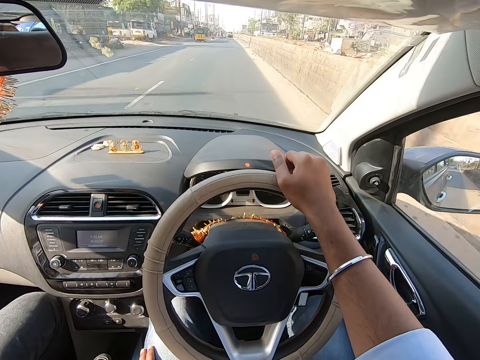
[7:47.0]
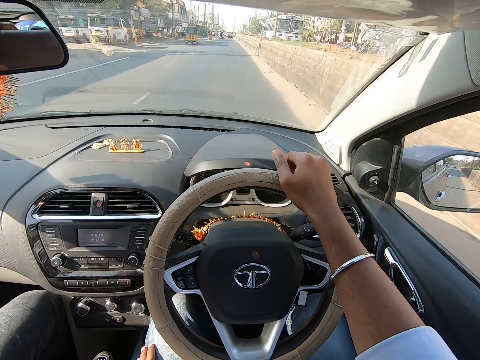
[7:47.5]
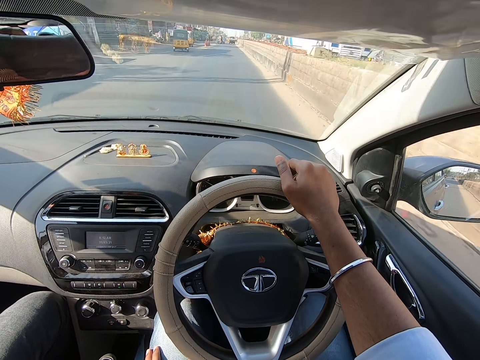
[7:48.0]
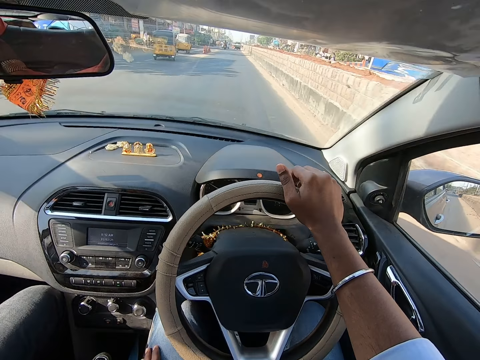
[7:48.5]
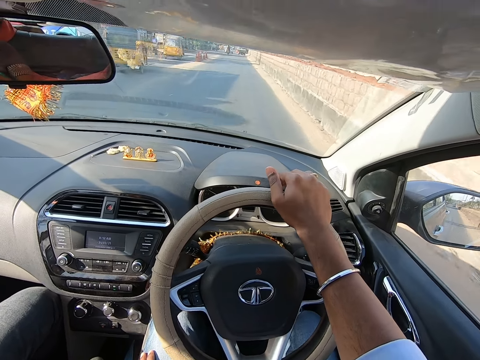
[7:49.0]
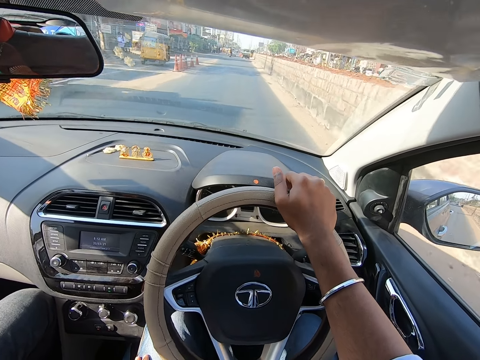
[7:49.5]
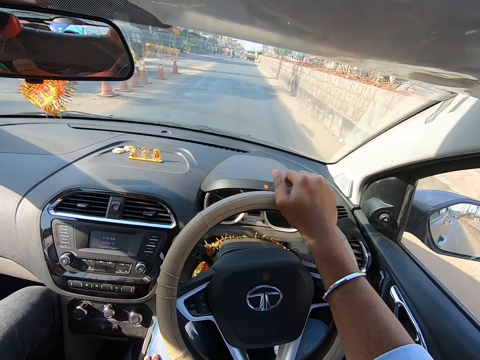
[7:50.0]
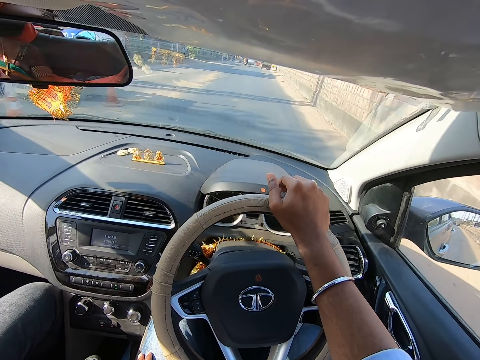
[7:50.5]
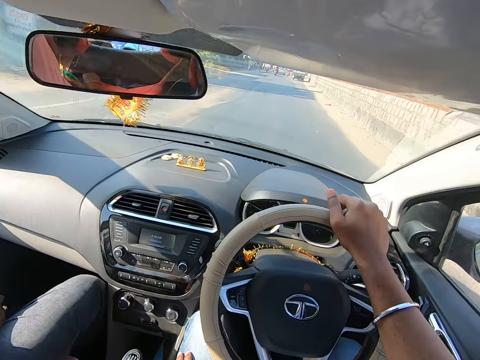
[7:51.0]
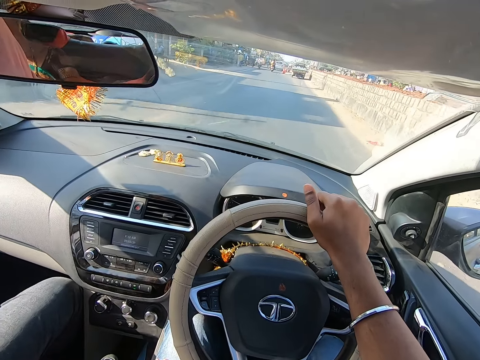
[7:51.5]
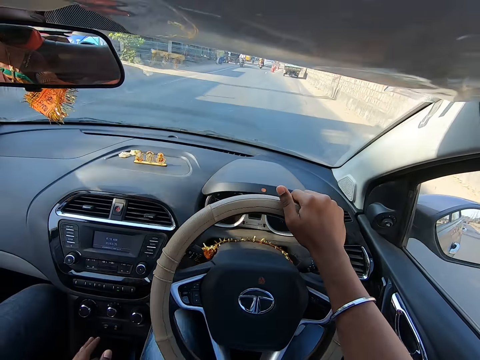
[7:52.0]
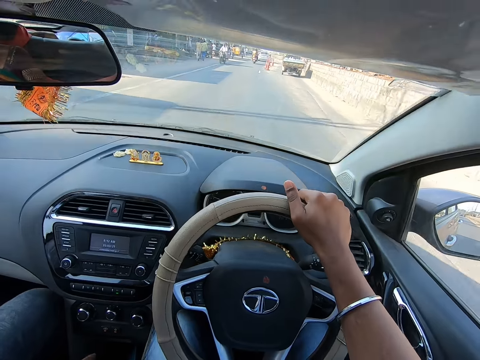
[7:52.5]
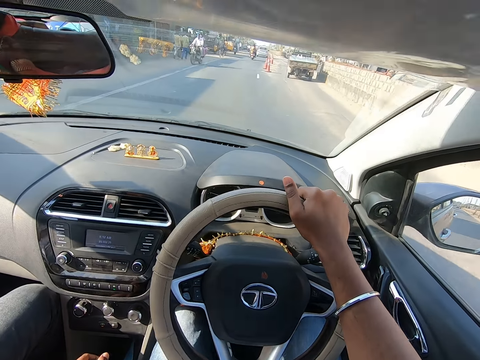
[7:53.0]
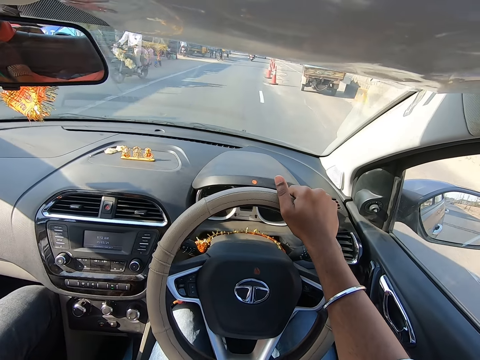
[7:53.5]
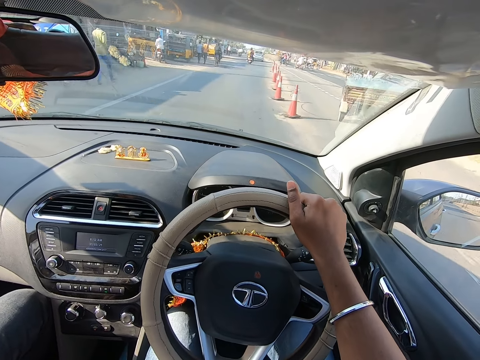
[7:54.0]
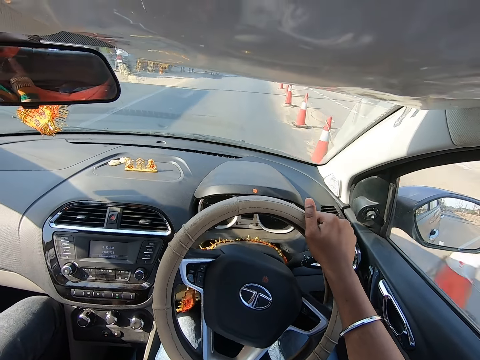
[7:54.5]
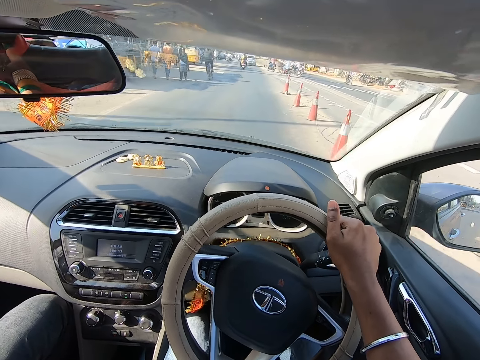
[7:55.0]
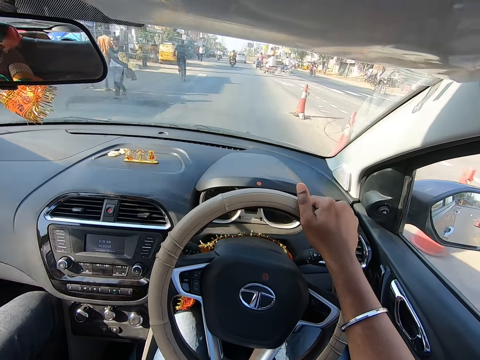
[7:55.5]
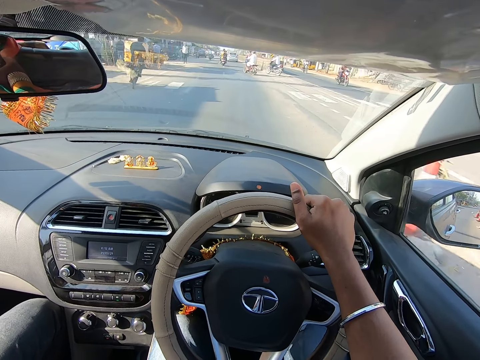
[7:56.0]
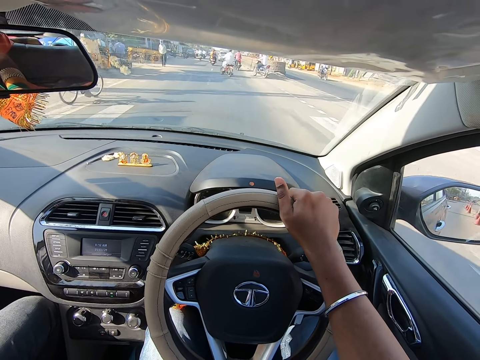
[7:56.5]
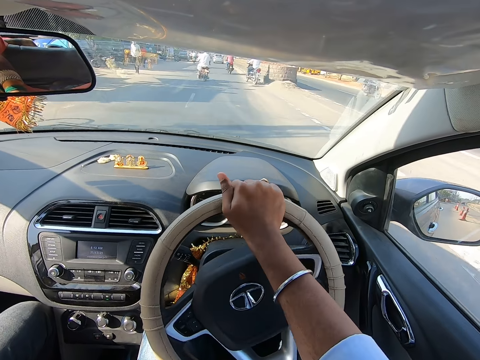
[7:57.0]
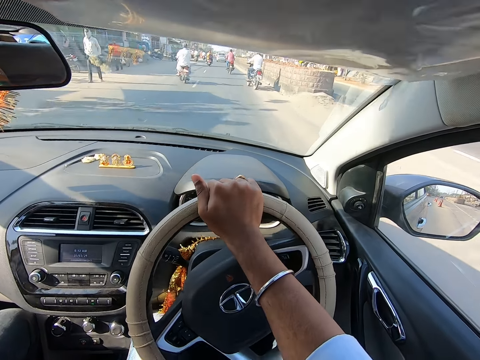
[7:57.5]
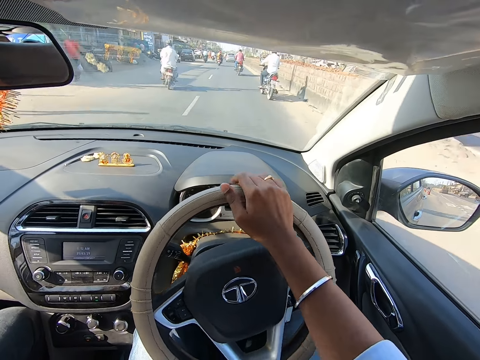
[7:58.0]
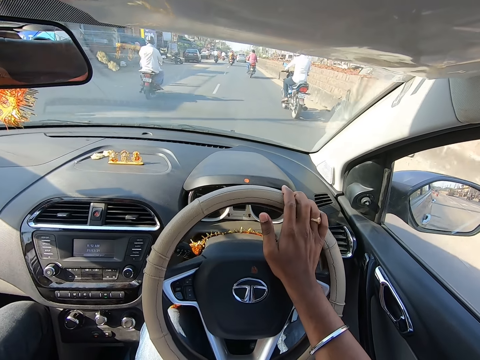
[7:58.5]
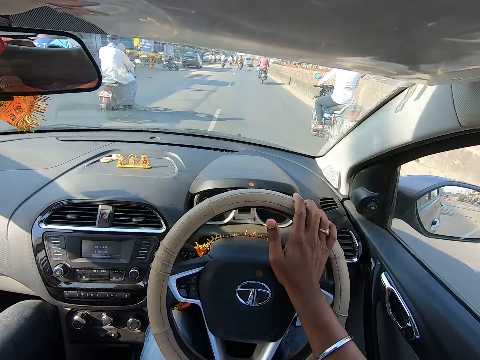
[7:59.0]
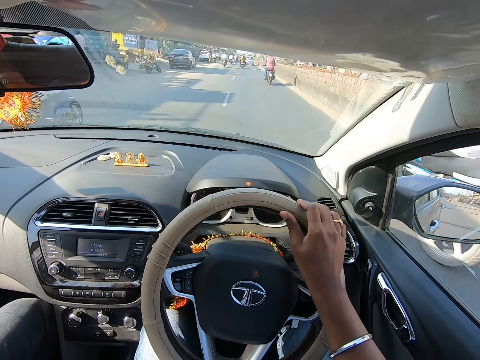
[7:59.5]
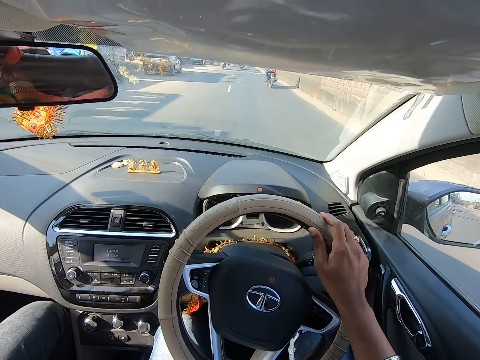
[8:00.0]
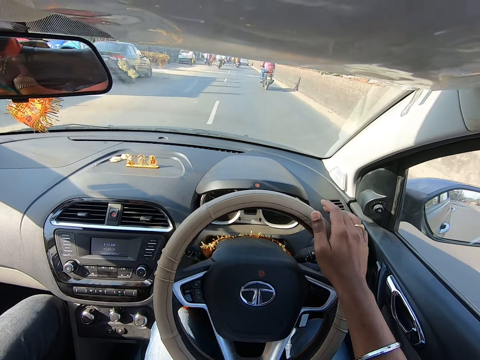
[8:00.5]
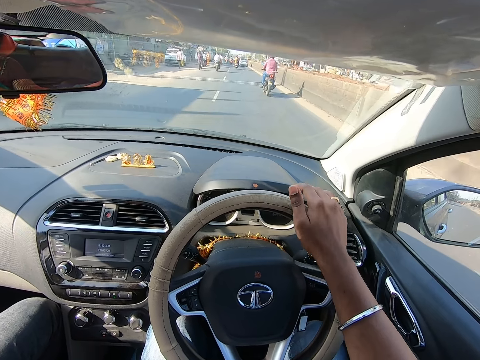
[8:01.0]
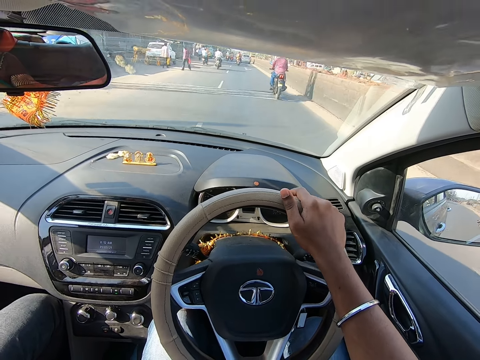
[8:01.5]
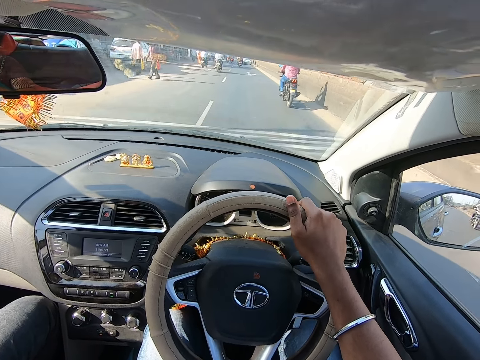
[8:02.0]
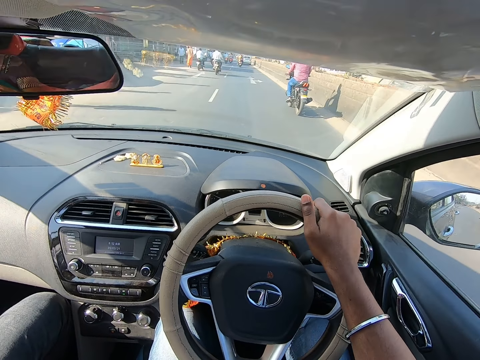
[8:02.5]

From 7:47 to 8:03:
The camera wearer drives past a tricycle. They drive past a motorcycle. They drive past a bicycle. They drive past a motorcycle.

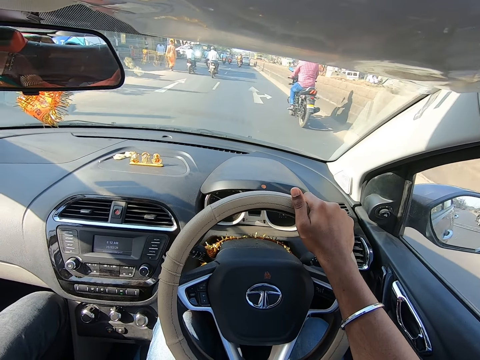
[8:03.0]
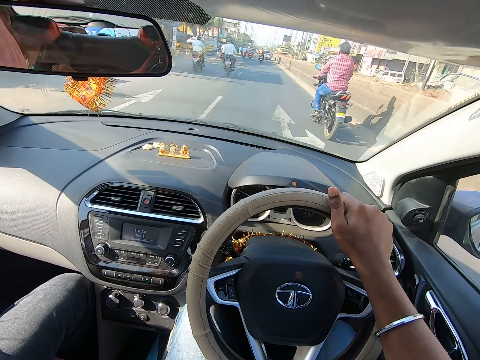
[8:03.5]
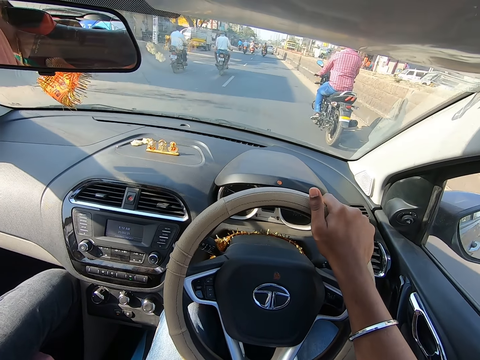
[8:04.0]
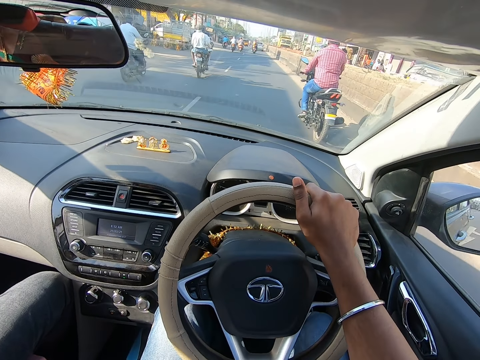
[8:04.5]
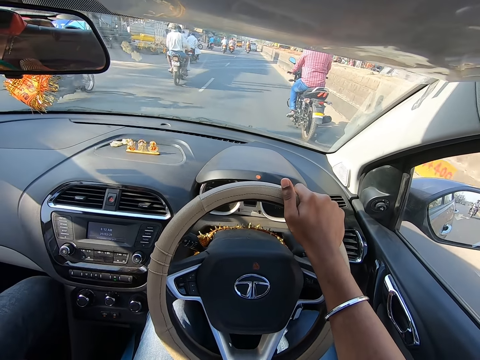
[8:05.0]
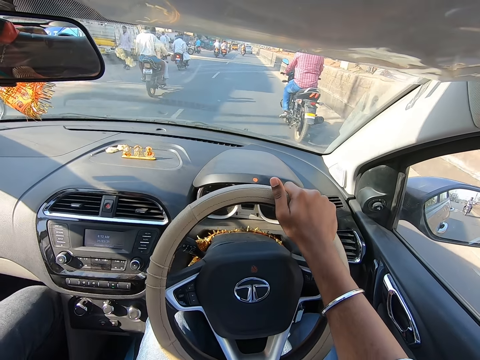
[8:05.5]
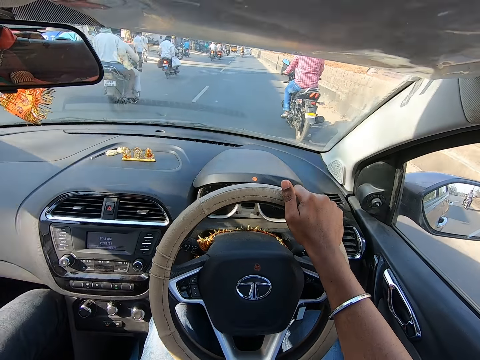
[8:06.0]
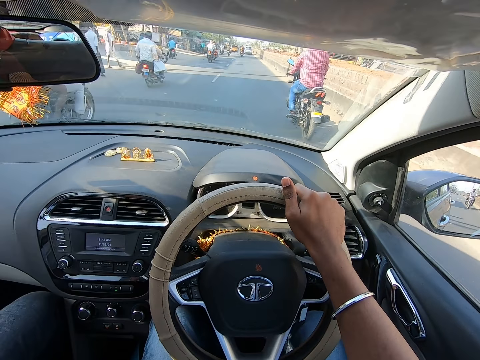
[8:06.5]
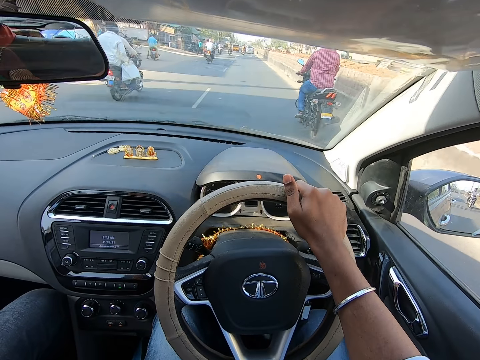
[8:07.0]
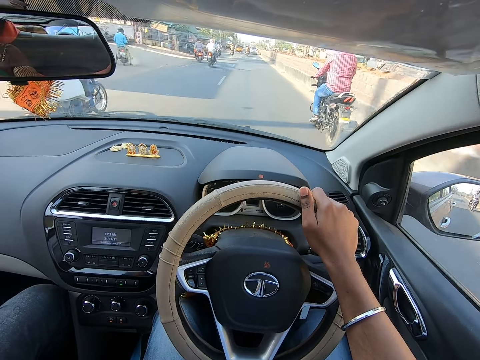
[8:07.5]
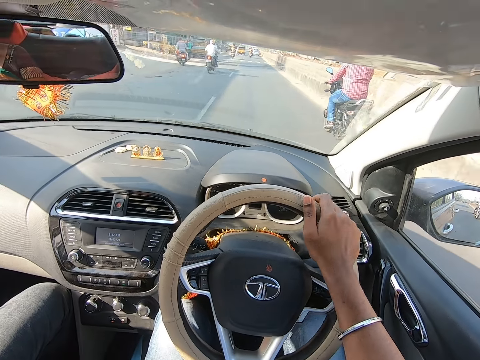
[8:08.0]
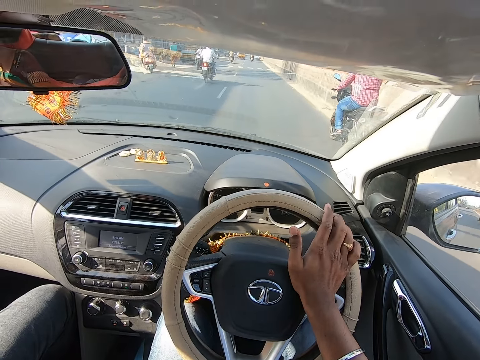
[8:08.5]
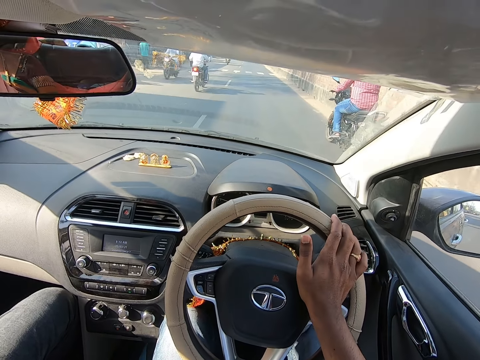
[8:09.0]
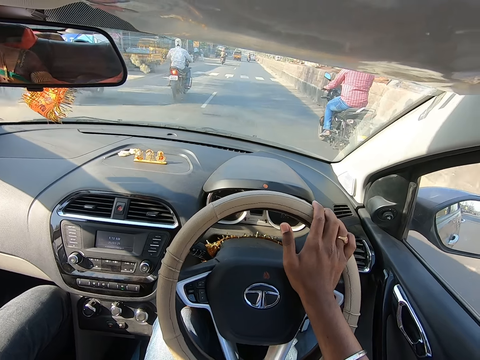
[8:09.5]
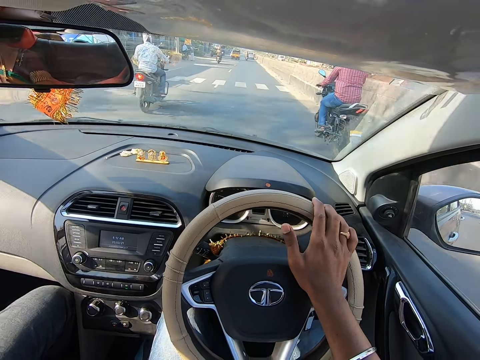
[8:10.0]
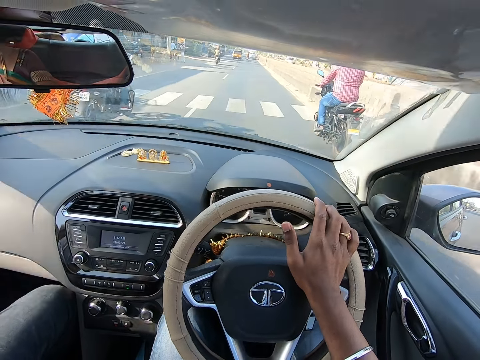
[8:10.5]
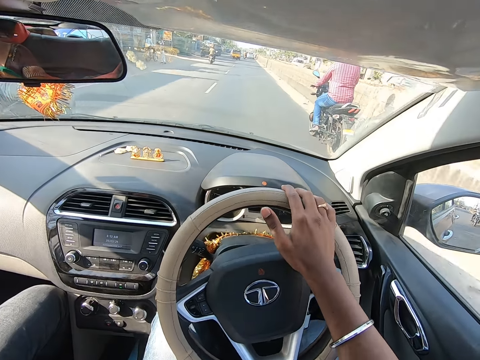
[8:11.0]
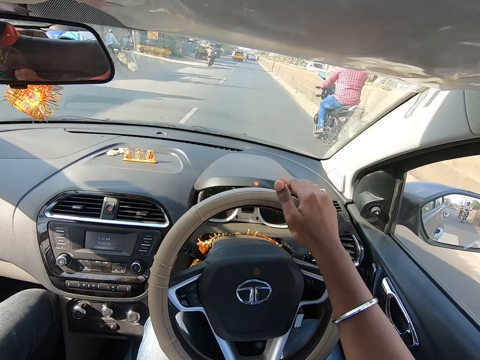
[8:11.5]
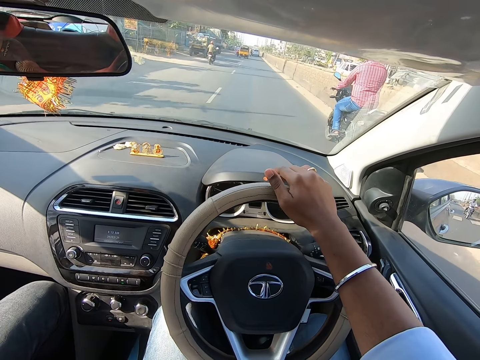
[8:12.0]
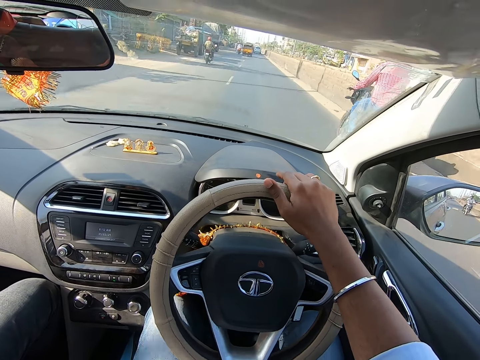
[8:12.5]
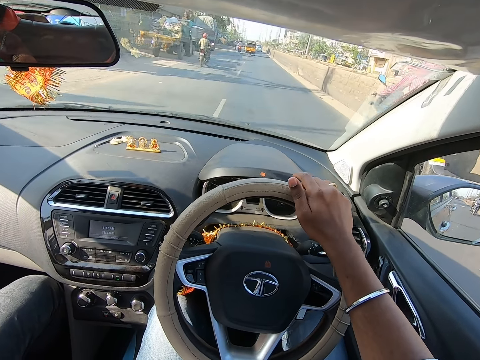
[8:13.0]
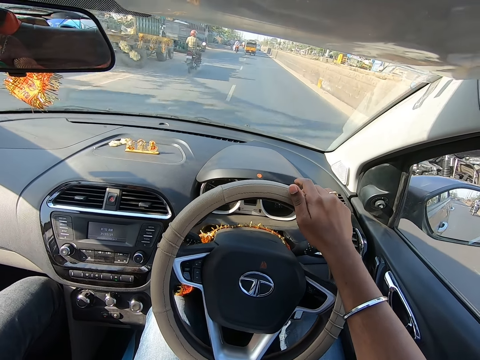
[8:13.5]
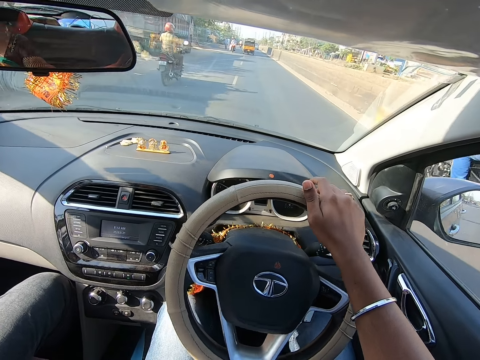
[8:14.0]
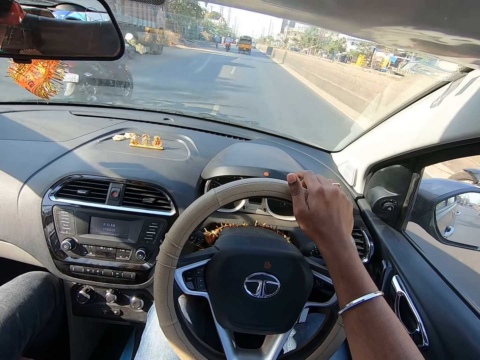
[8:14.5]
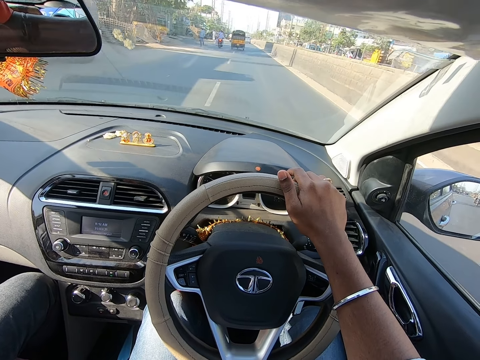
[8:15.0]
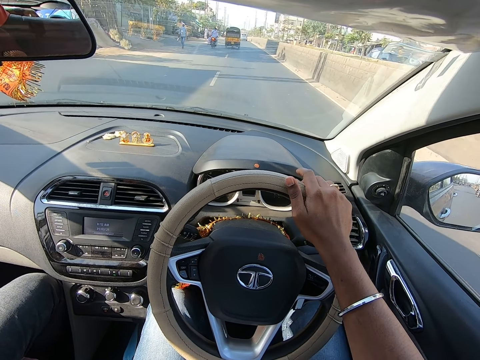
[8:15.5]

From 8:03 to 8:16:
The camera wearer drives past a motorcycle. They drive past a motorcycle repeatedly.
